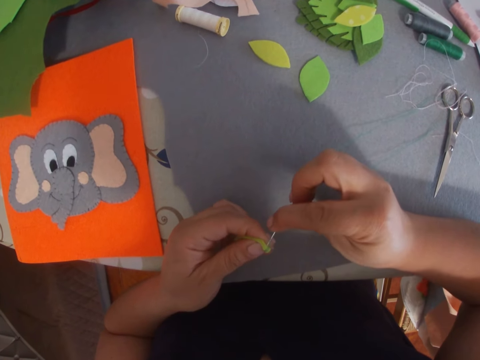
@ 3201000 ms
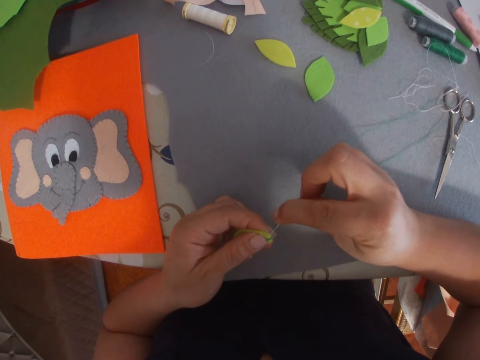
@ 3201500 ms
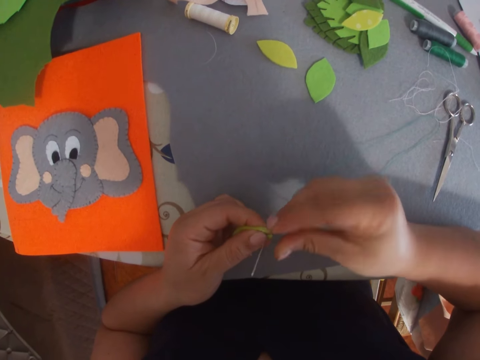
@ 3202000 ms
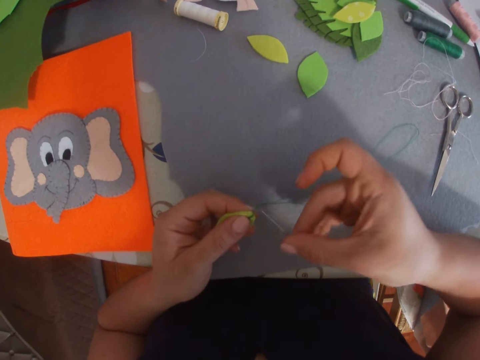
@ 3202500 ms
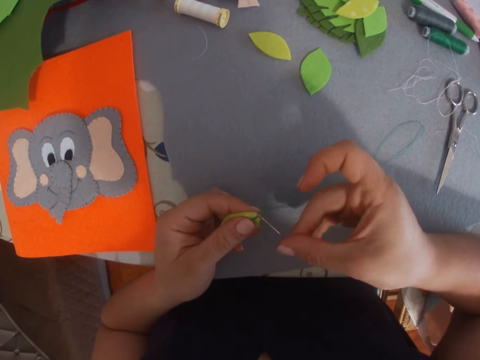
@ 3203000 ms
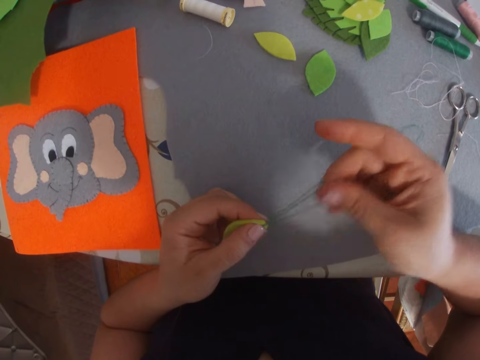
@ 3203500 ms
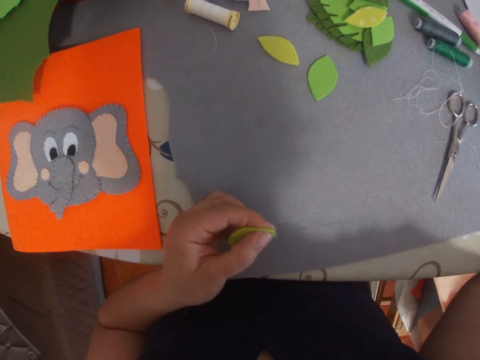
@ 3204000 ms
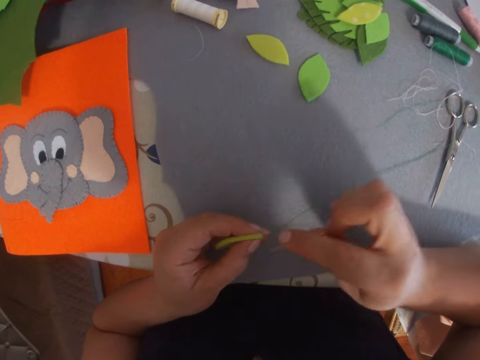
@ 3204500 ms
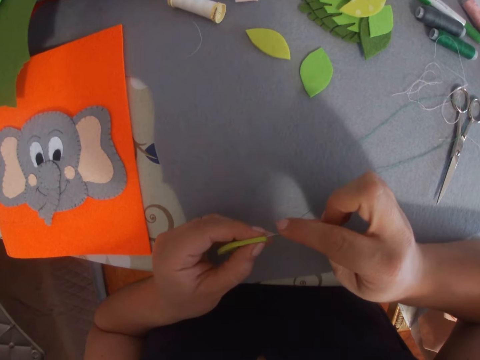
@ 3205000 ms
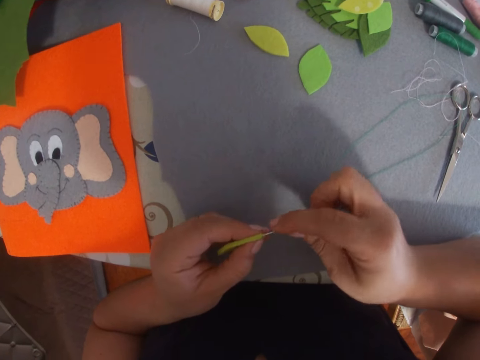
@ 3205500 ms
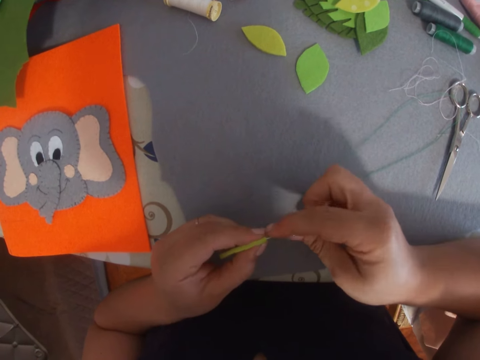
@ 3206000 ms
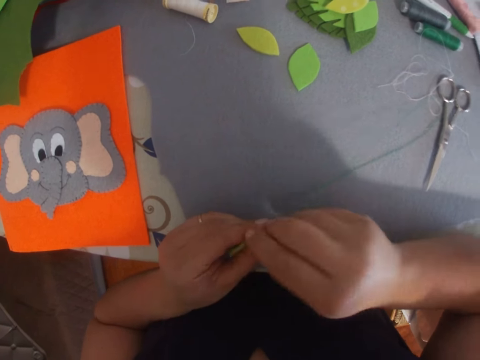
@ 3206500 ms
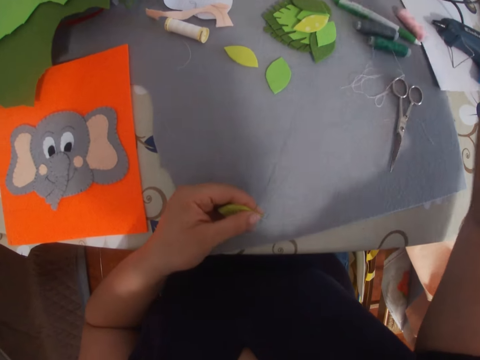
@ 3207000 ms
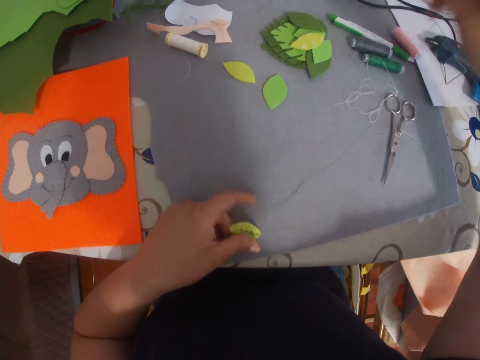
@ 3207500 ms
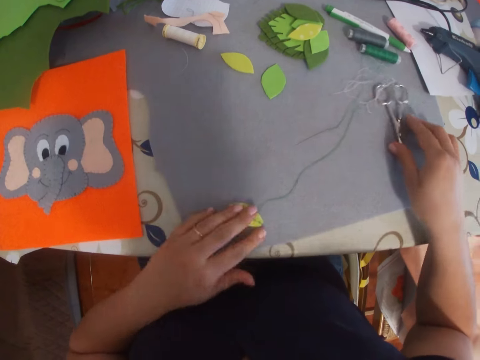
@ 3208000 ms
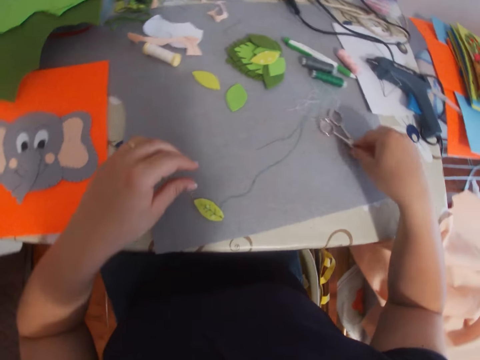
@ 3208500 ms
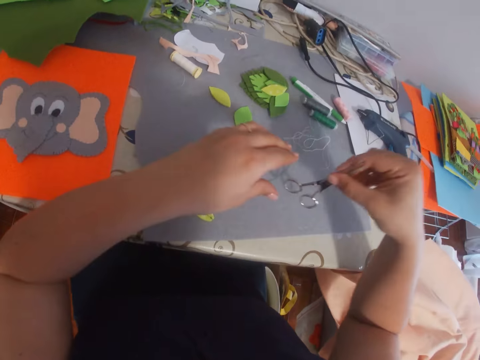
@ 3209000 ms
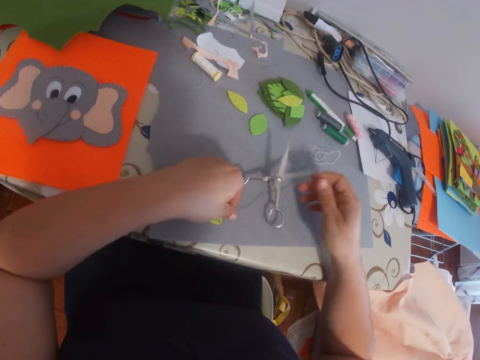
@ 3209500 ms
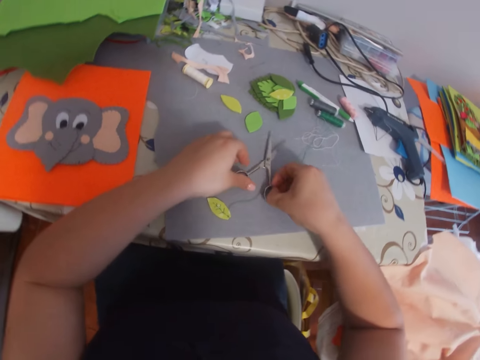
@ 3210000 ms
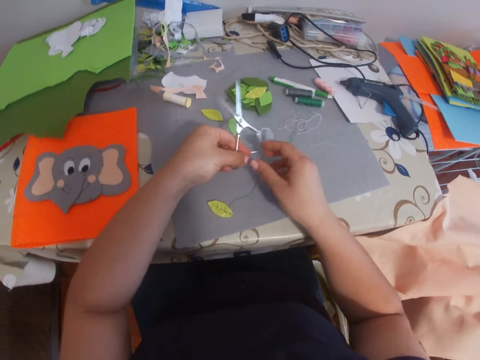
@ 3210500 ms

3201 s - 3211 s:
The camera wearer puts the piece of manila paper on the table. They pick up the pair of scissors and drop the pair of scissors.

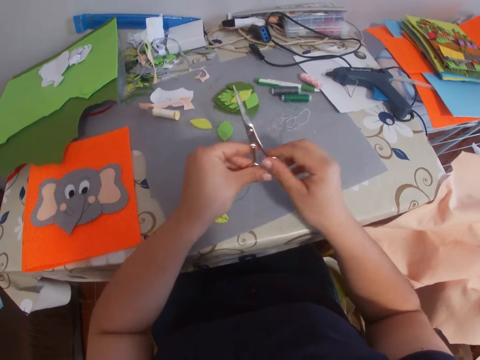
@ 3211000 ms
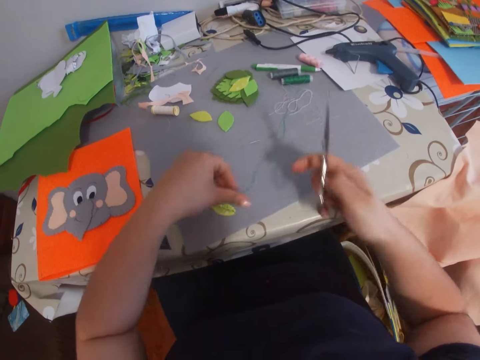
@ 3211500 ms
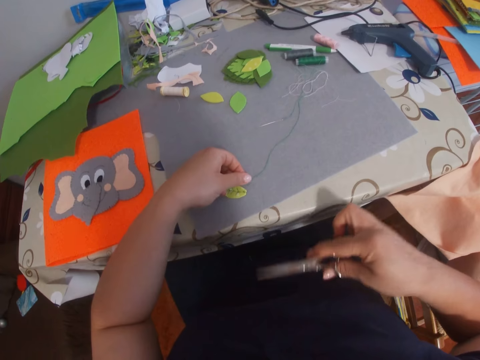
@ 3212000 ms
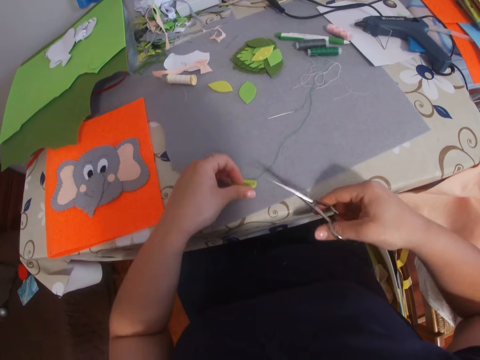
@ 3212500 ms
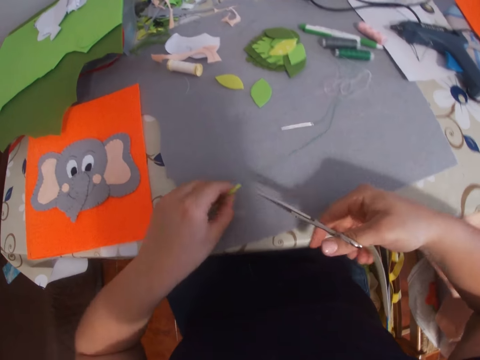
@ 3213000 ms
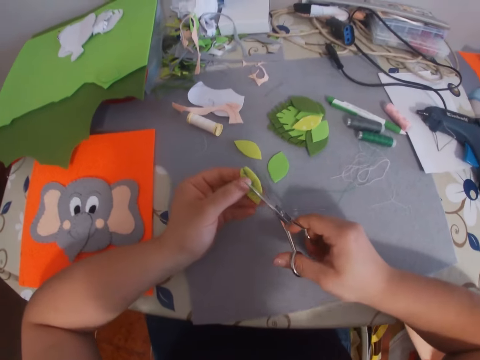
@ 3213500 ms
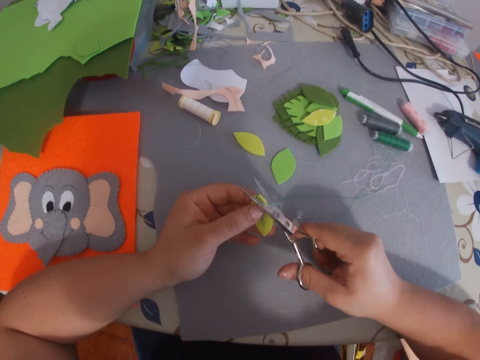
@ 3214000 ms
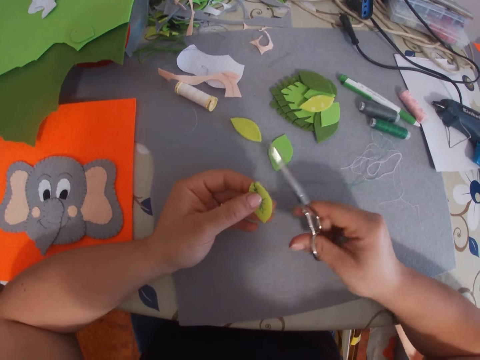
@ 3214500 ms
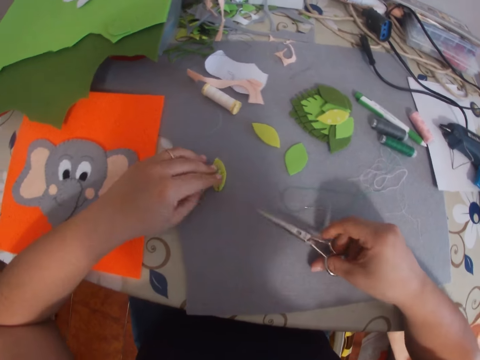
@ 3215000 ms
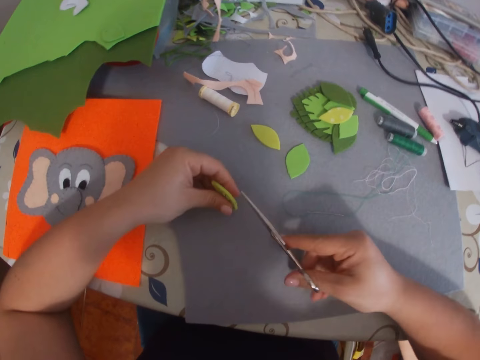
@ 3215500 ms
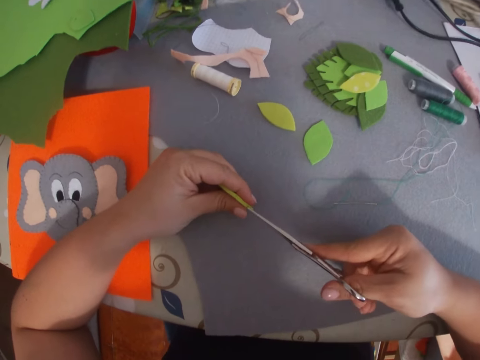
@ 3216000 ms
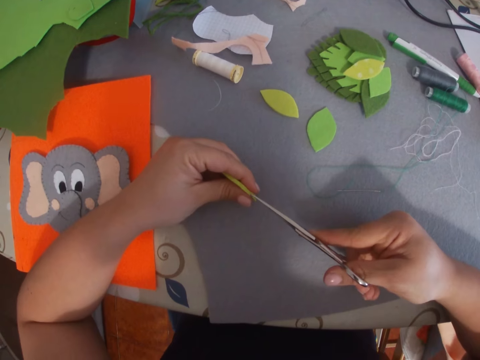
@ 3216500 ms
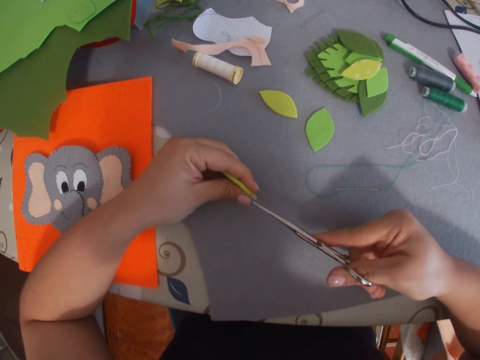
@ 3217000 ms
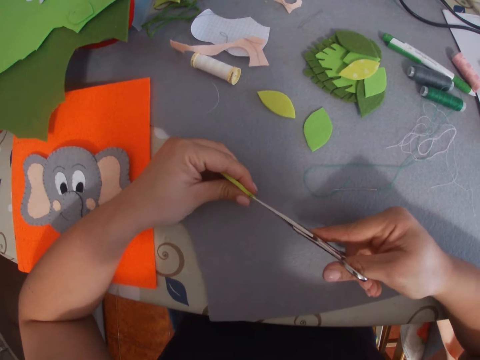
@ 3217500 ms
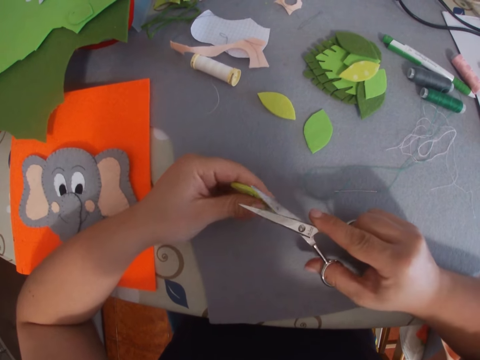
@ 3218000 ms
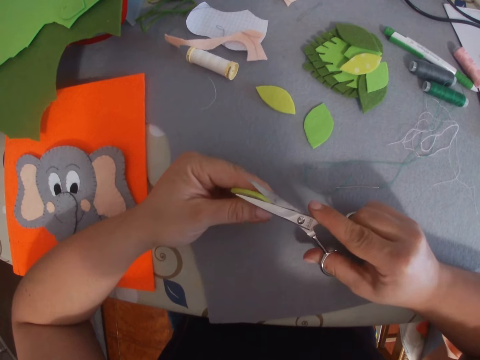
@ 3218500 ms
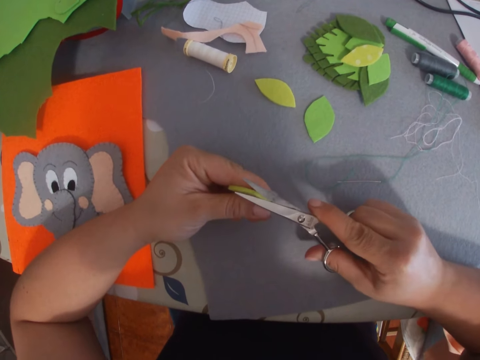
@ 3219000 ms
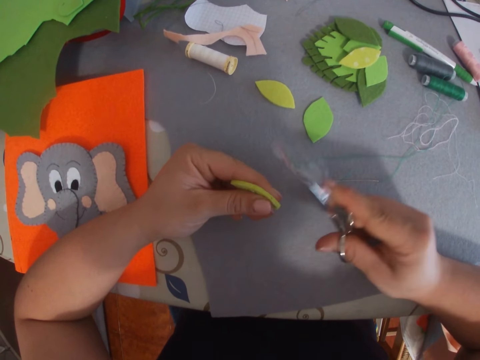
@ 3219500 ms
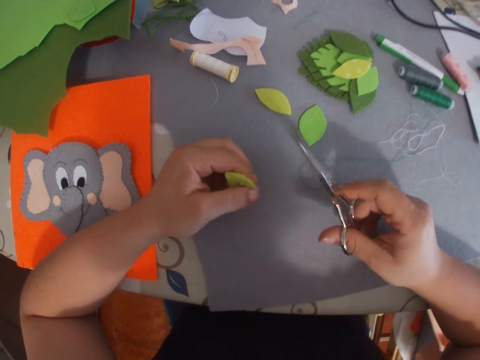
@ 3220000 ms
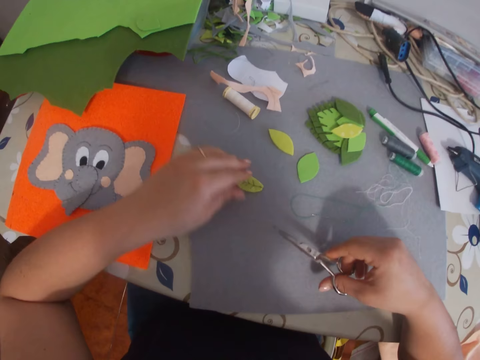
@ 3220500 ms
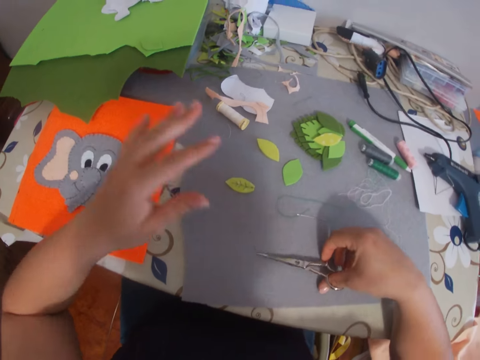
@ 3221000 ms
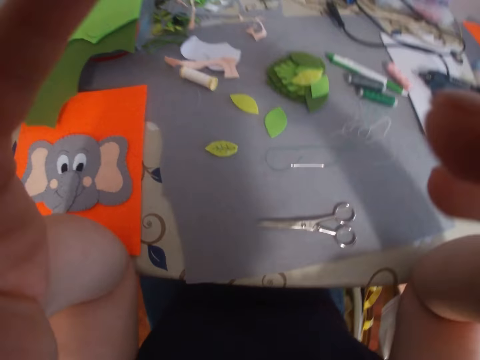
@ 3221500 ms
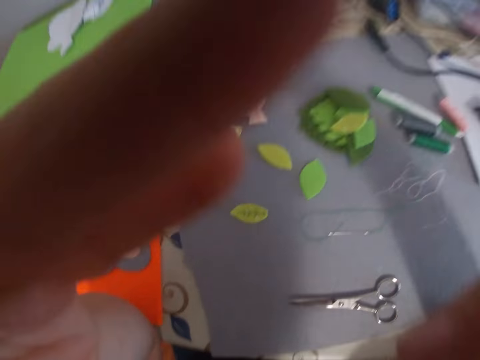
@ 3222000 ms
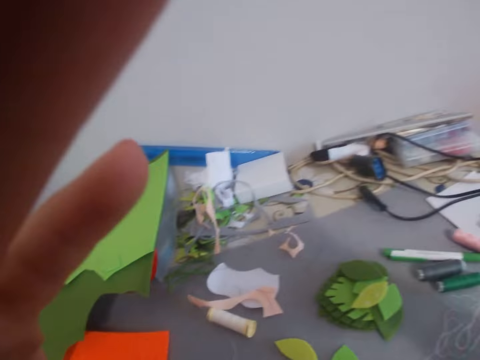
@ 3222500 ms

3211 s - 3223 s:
The camera wearer picks up the pair of scissors. He picks up the piece of manila paper. He cuts the manila paper or thread using the pair of scissors. He puts the manila paper on the table, picks up the manila paper from the table and scratches the manila paper with the scissors. He cuts the manila paper with the scissors. He drops the manila paper on the table. He puts the pair of scissors on the table. He touches his glasses. He adjusts the camera.
